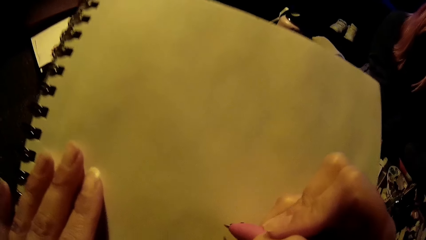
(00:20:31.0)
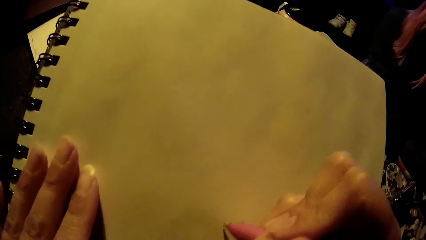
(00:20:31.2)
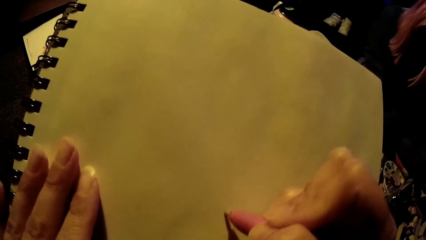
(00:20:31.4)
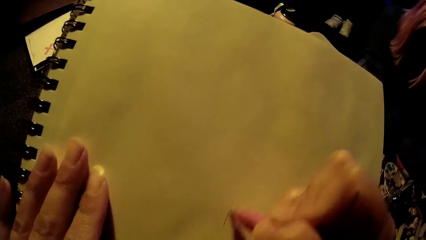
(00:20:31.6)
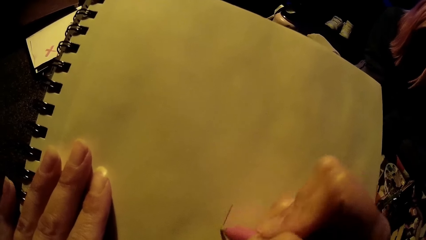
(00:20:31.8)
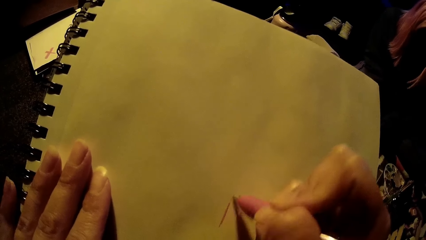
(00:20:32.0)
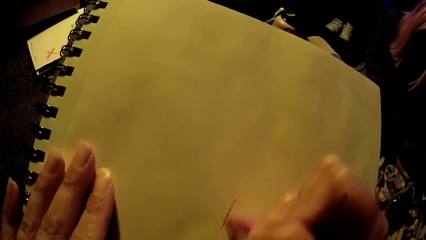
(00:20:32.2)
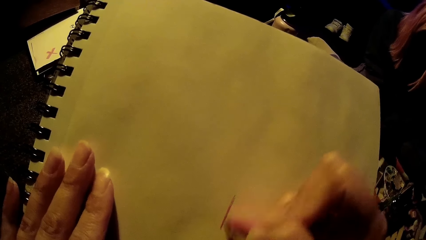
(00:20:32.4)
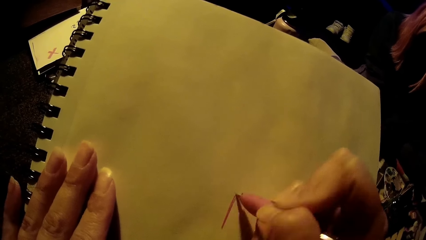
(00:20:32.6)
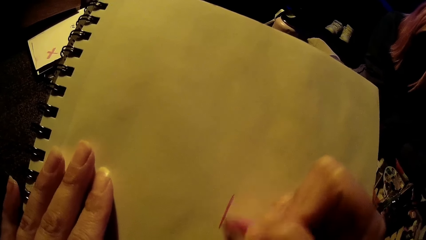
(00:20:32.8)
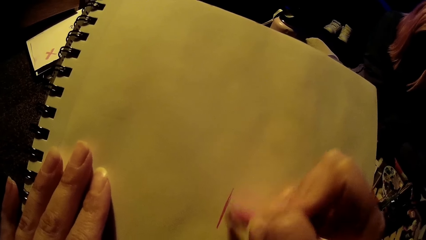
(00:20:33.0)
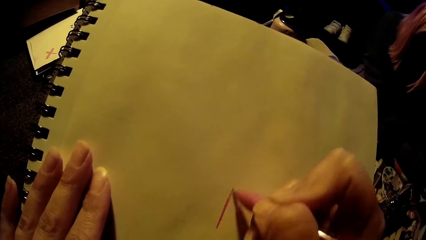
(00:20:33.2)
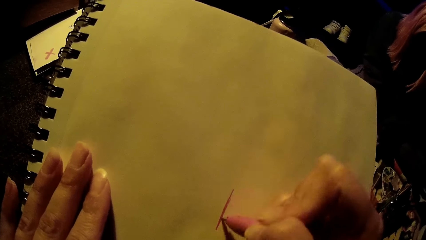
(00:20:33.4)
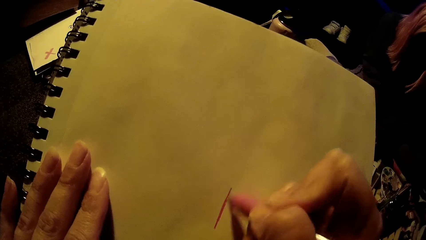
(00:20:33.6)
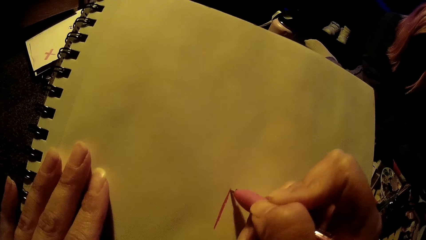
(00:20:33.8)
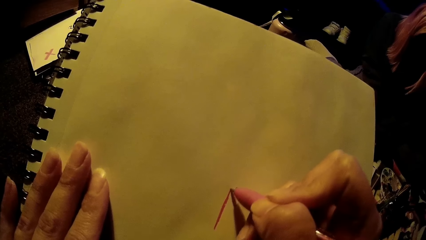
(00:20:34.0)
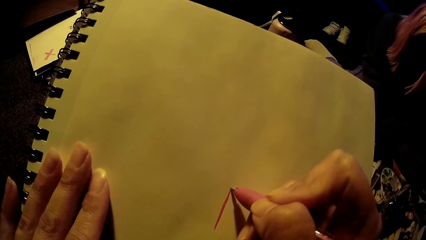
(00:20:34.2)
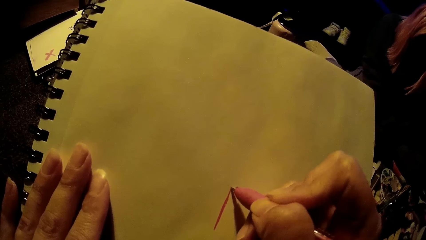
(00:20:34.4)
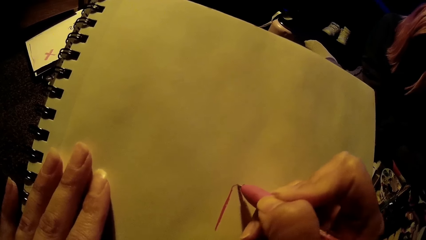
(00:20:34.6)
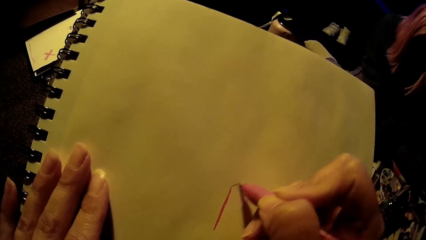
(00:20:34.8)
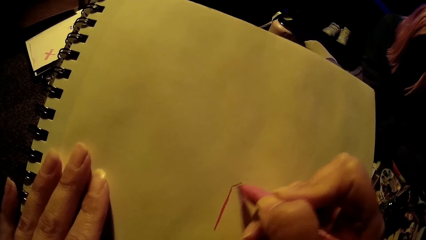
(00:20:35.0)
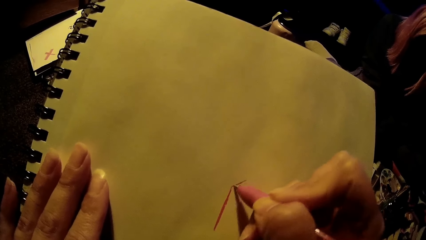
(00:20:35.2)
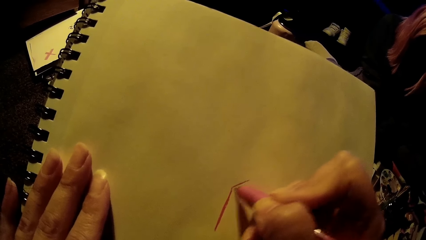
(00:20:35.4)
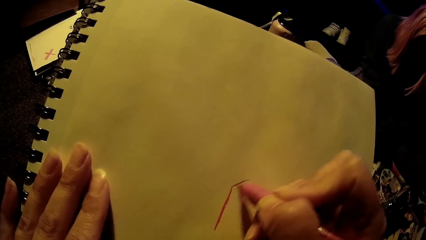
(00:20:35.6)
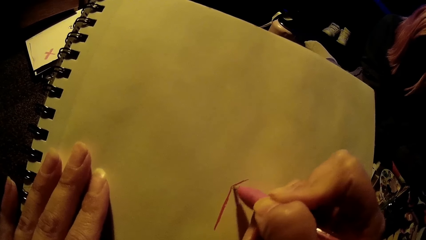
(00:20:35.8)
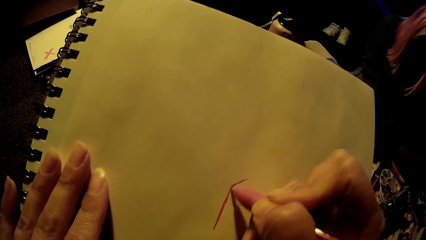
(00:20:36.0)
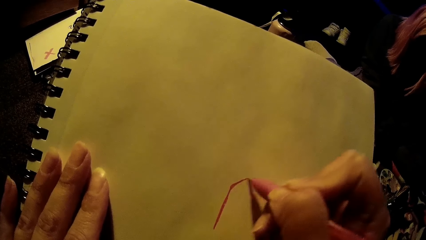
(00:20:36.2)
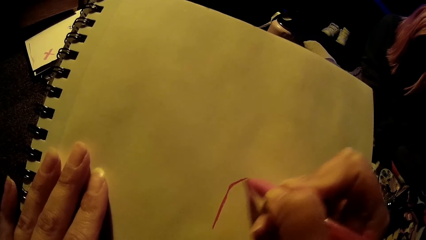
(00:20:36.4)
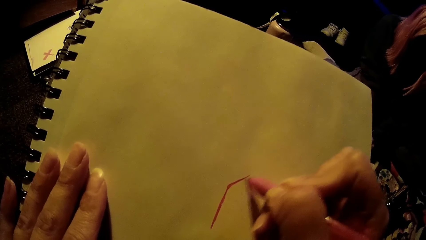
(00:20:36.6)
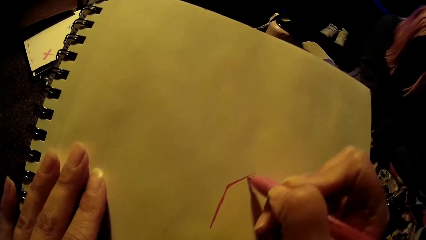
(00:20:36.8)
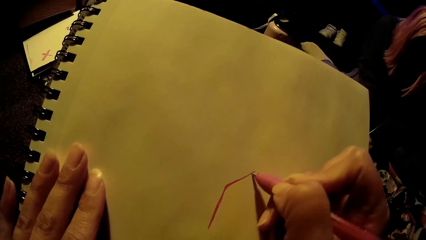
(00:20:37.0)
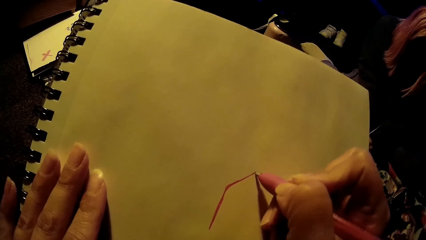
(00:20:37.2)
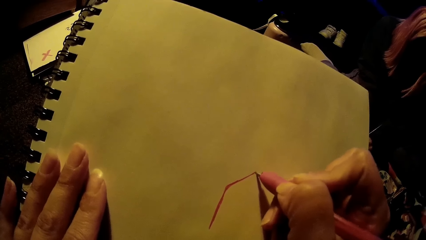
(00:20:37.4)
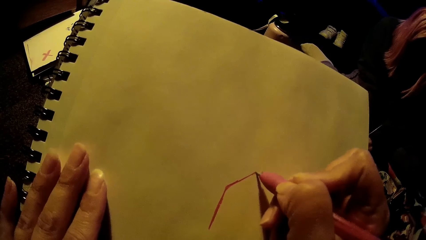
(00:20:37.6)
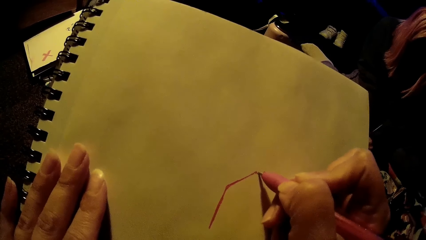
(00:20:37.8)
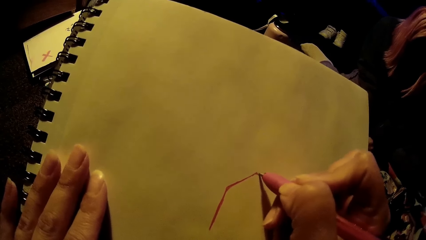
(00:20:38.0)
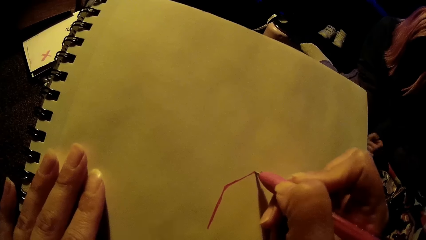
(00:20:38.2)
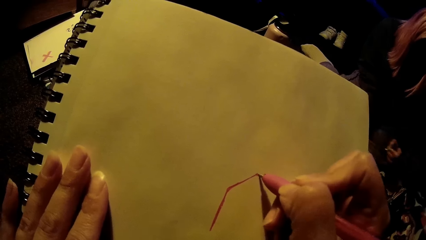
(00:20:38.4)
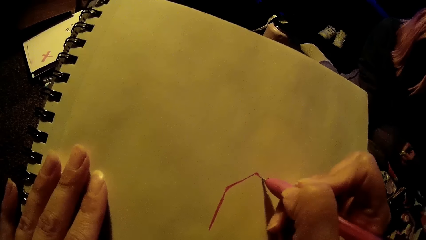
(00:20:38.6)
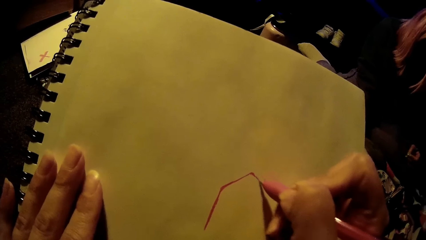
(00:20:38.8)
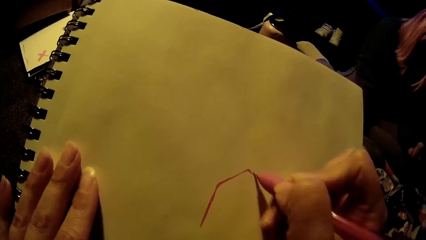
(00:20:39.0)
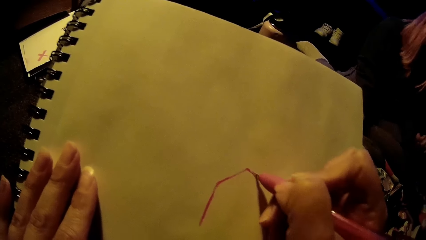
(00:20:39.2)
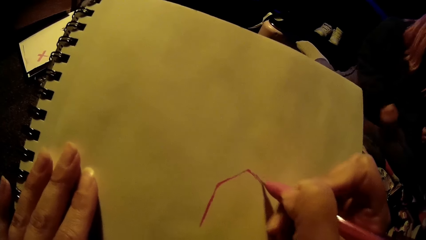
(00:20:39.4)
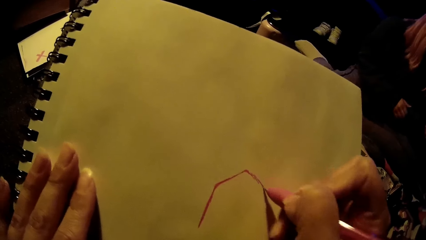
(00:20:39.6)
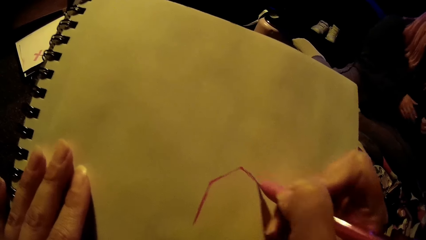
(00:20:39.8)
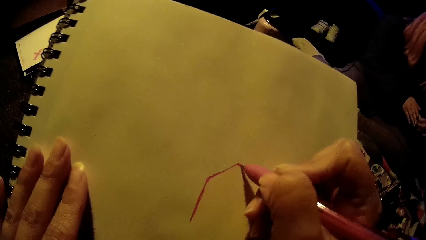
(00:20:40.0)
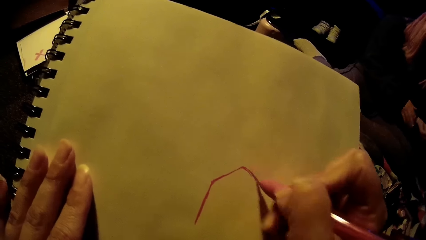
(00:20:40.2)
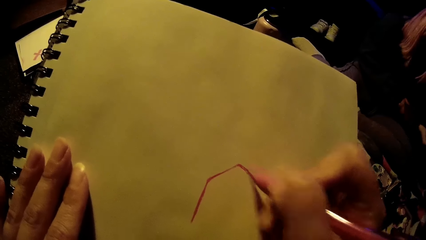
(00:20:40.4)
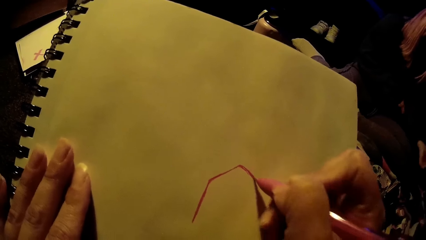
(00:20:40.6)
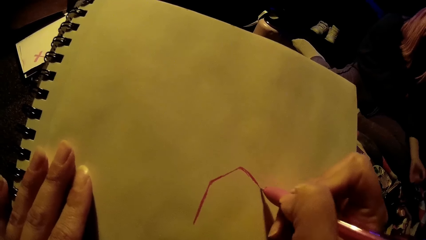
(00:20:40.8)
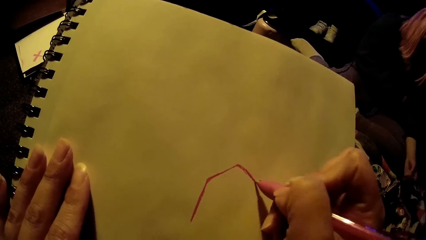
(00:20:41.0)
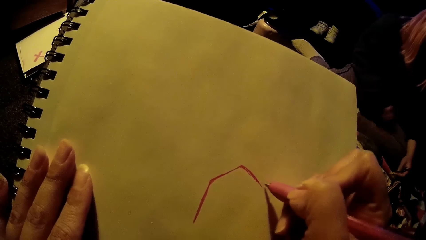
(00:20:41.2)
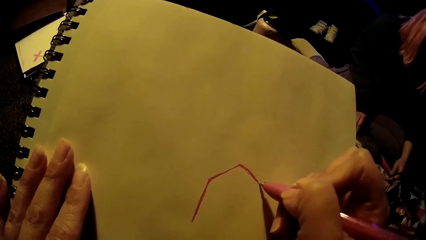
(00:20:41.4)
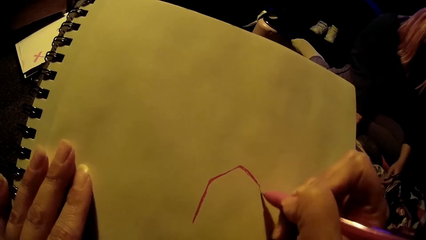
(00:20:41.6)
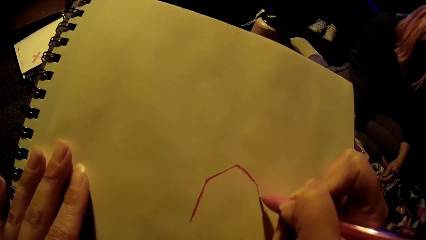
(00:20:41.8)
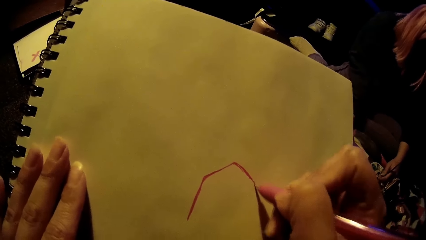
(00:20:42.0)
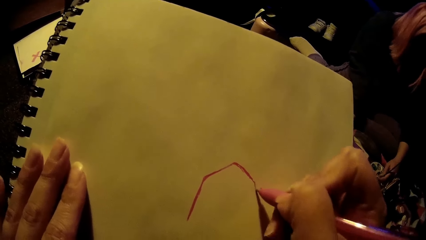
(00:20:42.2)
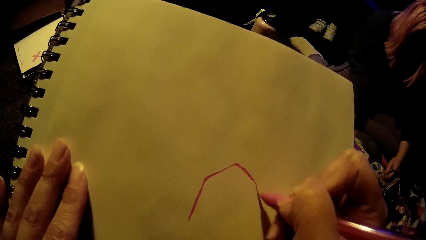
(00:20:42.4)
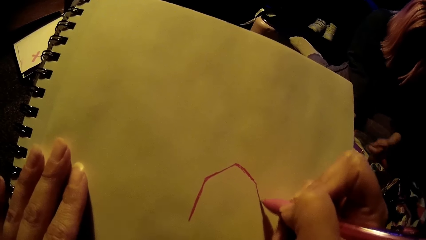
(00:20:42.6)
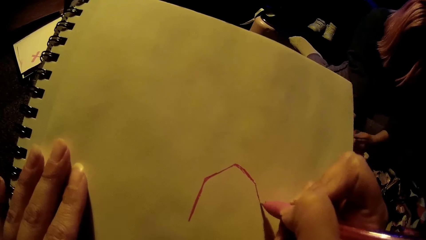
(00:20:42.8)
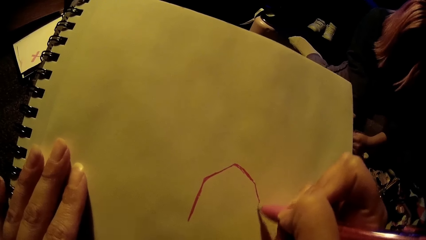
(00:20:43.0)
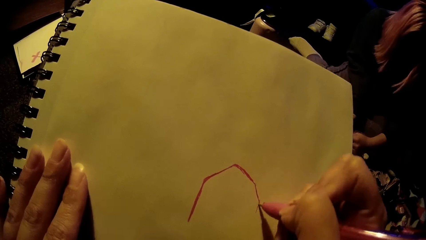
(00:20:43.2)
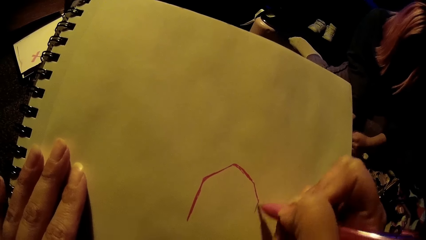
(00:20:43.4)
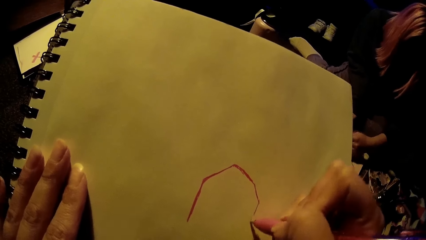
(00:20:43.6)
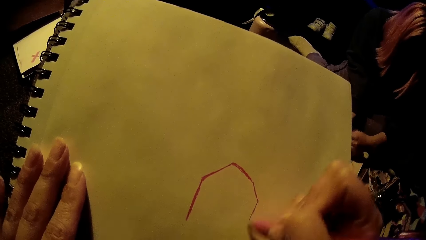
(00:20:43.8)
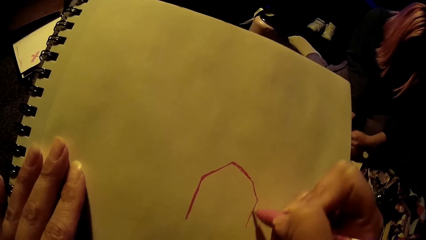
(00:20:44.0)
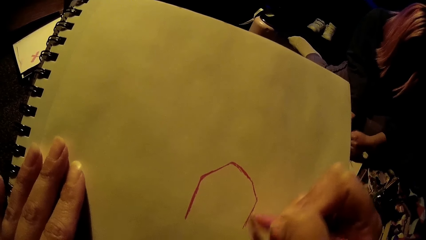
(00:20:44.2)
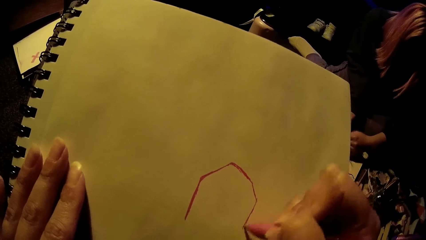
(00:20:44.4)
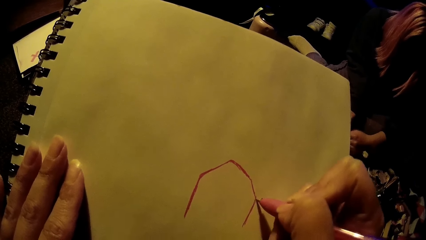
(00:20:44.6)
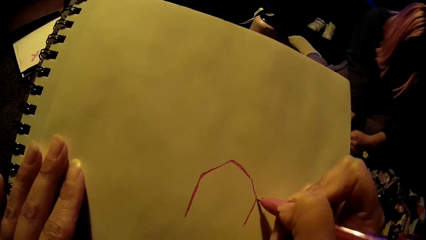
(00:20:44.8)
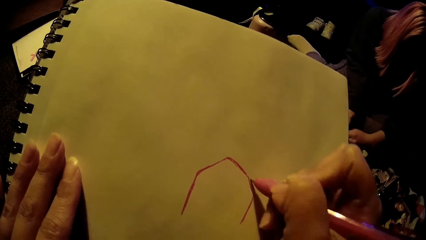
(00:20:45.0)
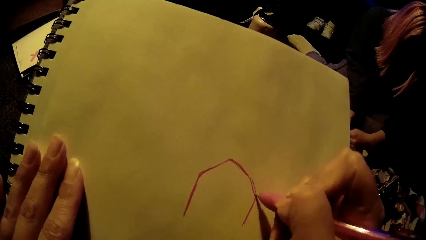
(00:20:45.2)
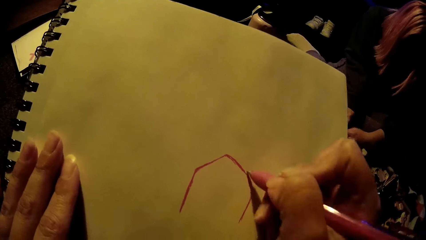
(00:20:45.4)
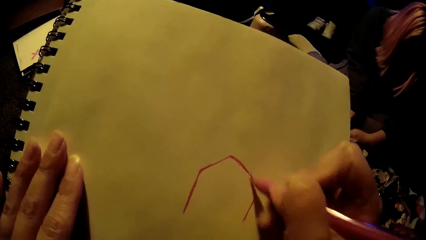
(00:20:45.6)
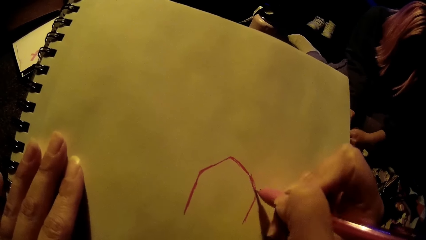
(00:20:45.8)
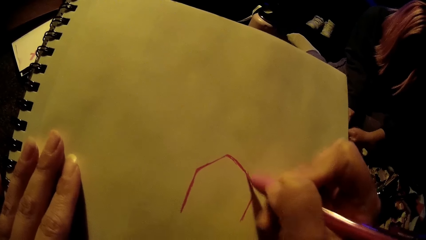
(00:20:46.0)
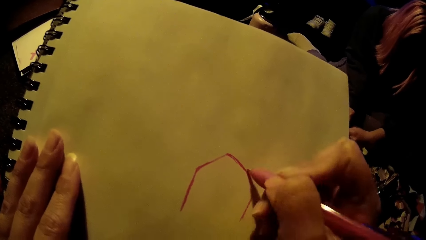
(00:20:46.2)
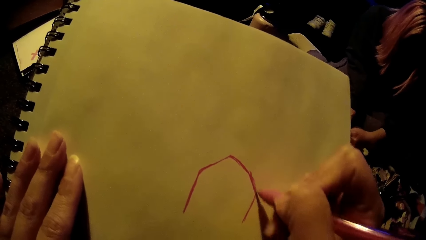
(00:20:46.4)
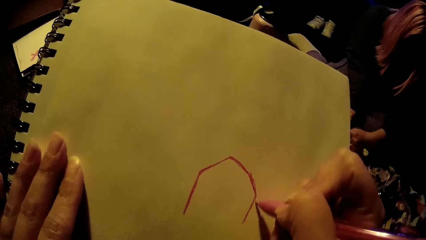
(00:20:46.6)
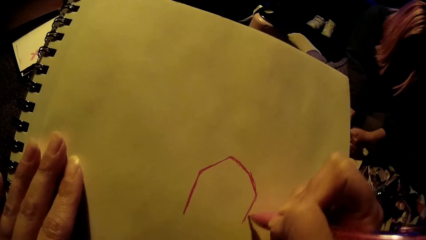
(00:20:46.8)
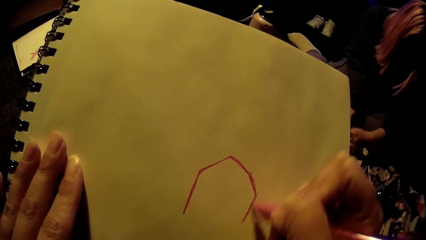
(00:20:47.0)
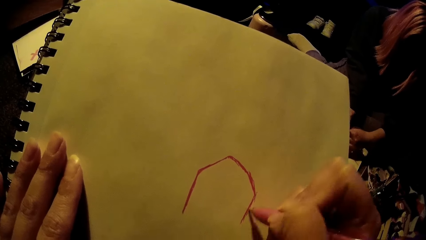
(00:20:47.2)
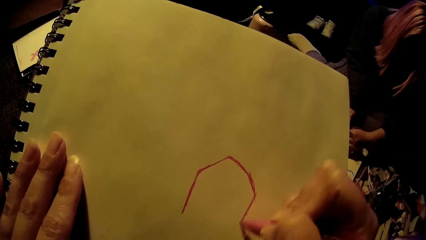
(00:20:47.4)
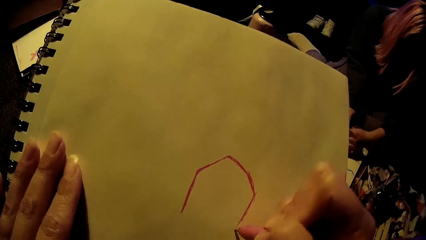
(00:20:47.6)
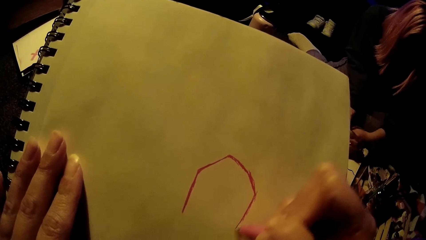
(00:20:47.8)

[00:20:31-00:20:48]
The camera wearer draws on a page in the book with a pen in her right hand. The woman rubs the paintbrush in paint with her left hand.
